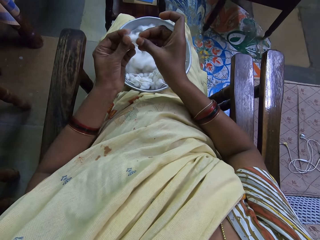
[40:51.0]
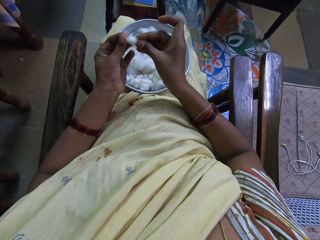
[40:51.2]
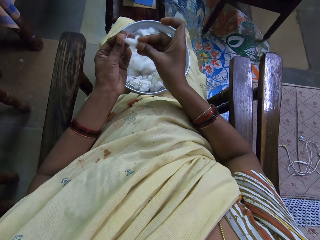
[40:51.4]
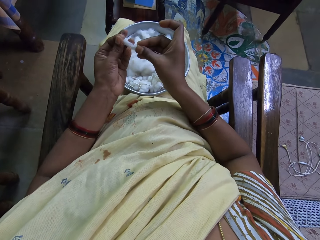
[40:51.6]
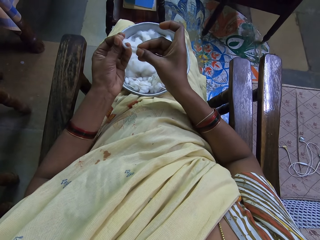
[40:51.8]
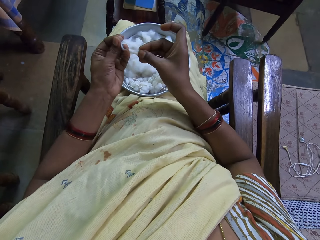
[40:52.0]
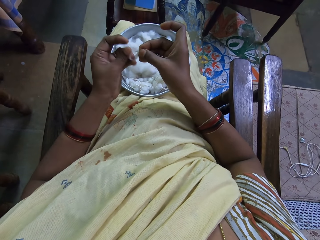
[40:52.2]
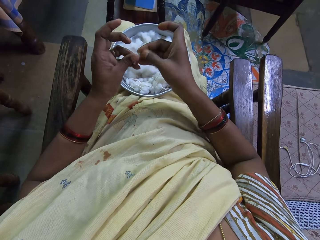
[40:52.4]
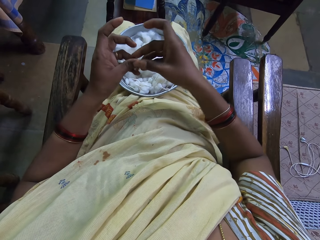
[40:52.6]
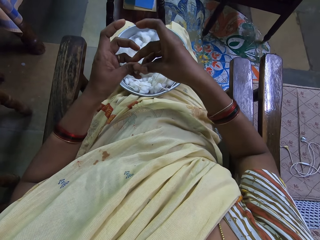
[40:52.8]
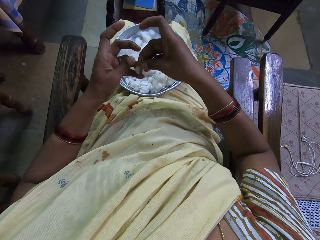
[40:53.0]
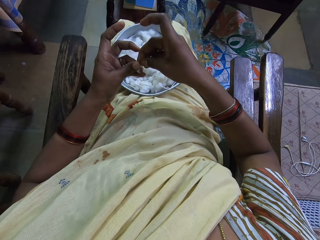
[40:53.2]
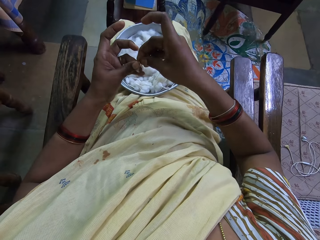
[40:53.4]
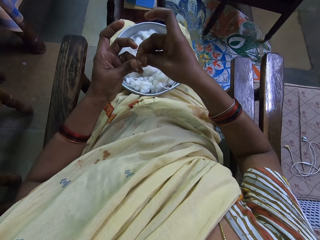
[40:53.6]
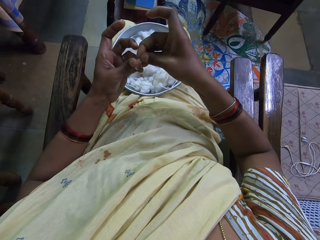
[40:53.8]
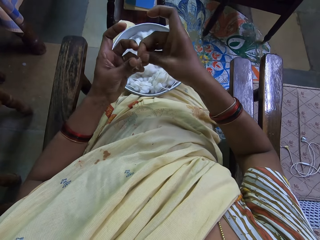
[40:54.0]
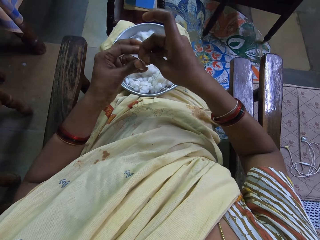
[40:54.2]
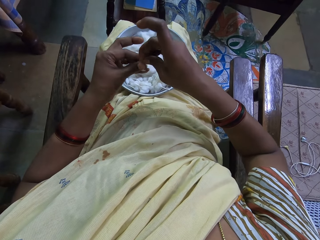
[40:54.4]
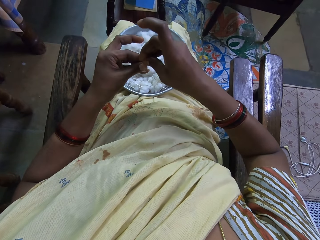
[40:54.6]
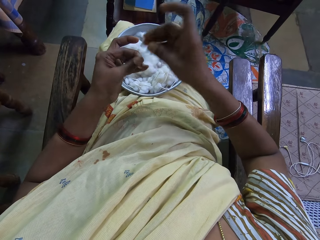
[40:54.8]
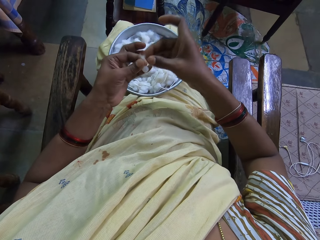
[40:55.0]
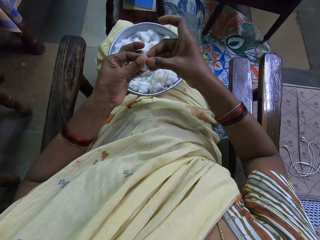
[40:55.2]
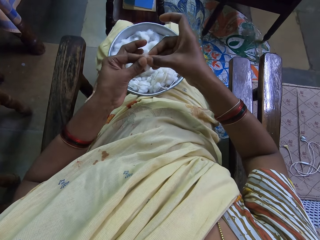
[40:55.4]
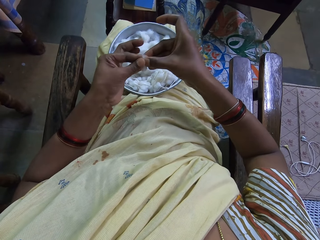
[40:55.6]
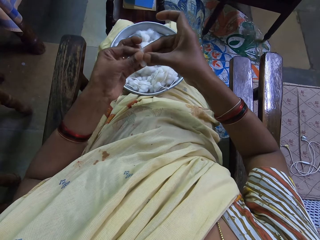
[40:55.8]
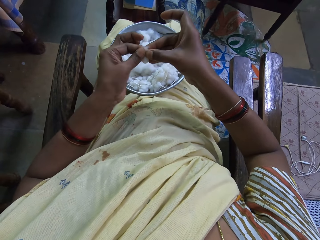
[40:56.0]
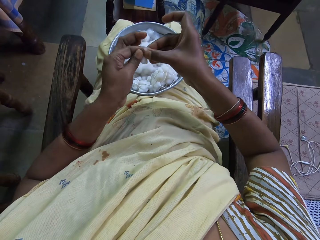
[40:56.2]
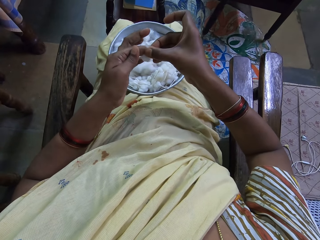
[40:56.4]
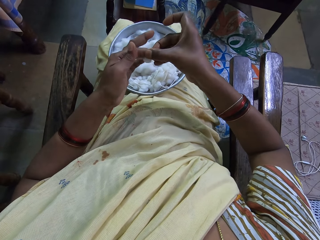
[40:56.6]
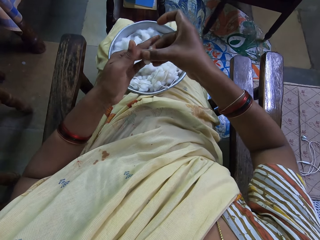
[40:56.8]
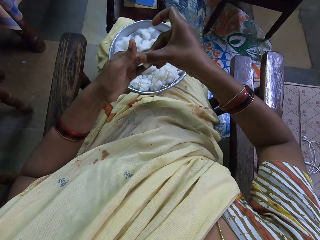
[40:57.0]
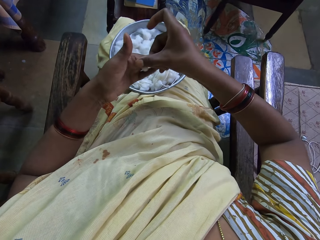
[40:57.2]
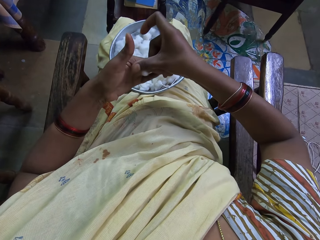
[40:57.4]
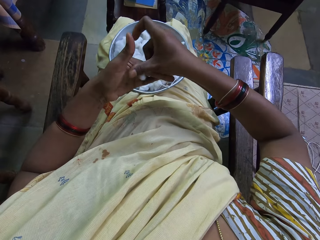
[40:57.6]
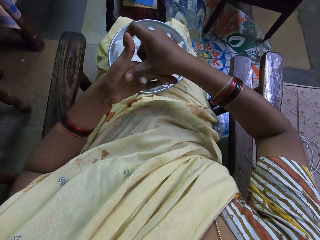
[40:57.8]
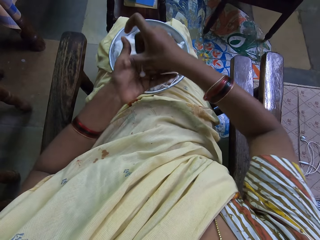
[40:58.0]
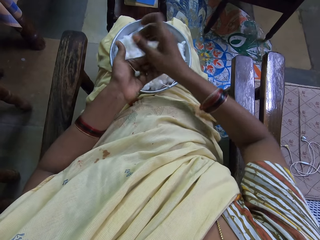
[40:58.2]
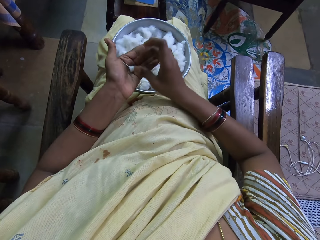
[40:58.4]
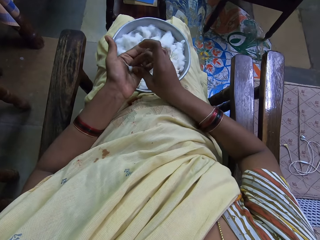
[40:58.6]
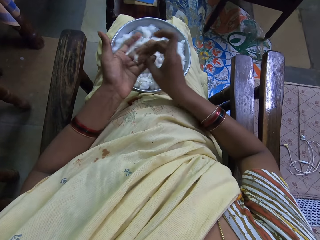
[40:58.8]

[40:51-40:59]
The camera wearer folds the cotton. They roll the cotton wool. They roll the cotton.
